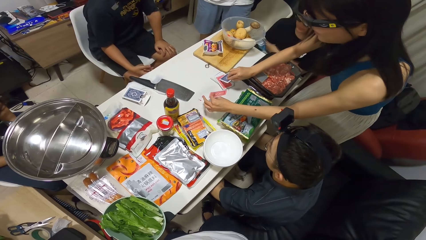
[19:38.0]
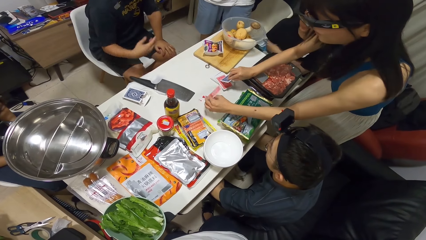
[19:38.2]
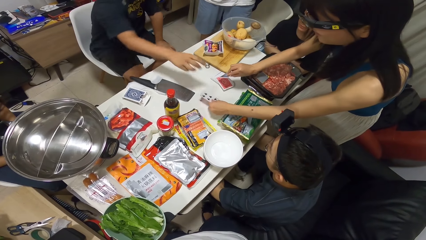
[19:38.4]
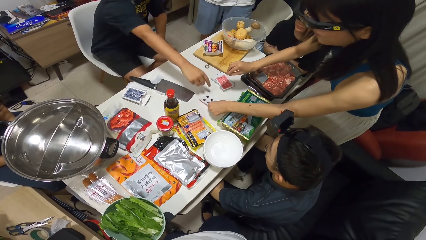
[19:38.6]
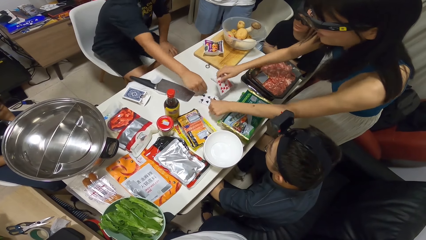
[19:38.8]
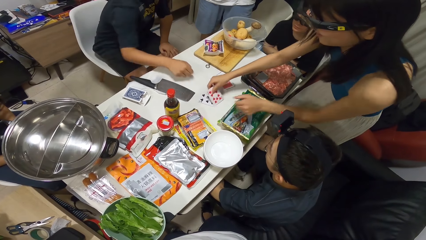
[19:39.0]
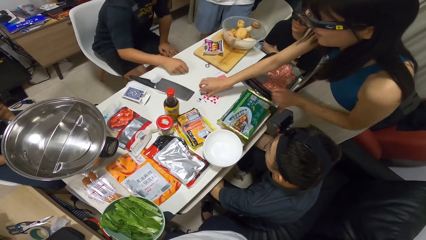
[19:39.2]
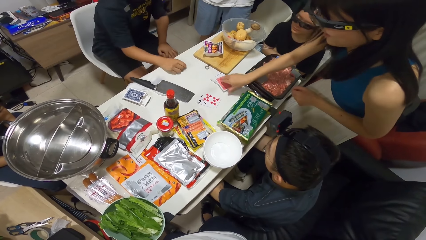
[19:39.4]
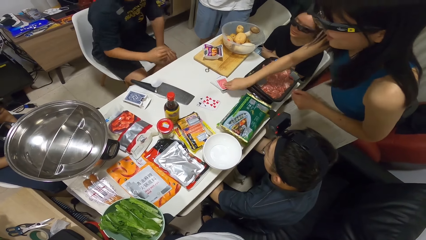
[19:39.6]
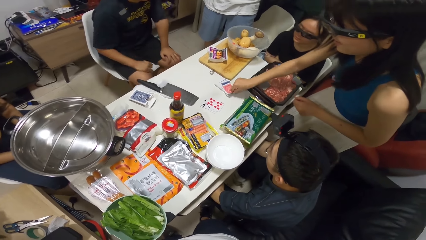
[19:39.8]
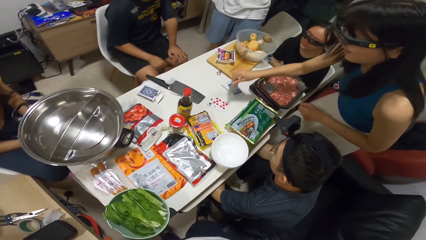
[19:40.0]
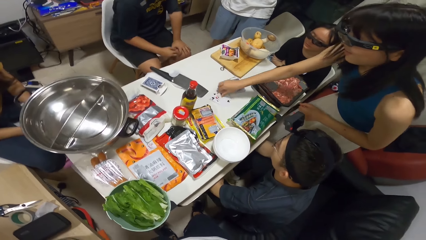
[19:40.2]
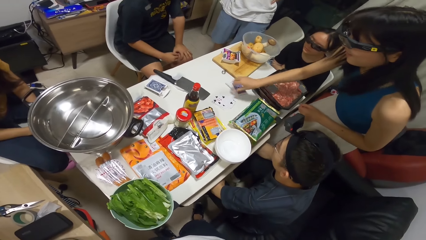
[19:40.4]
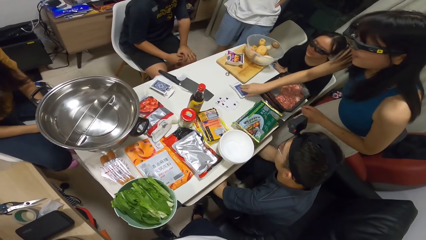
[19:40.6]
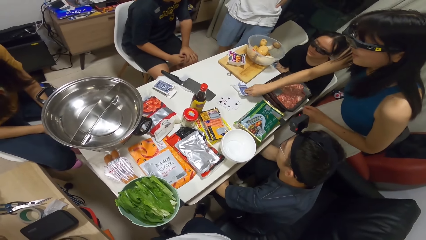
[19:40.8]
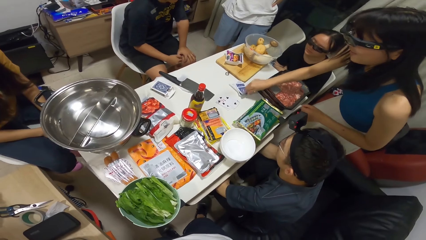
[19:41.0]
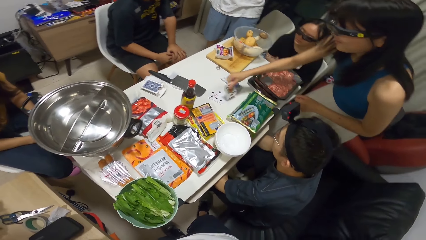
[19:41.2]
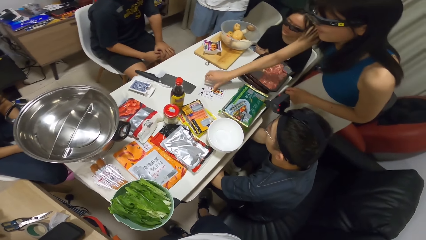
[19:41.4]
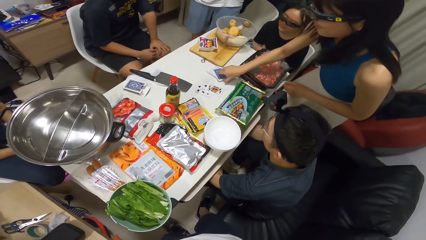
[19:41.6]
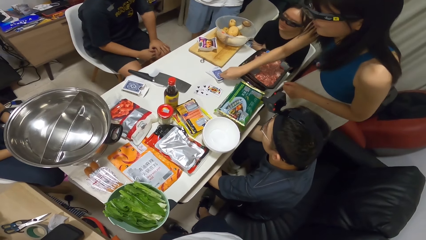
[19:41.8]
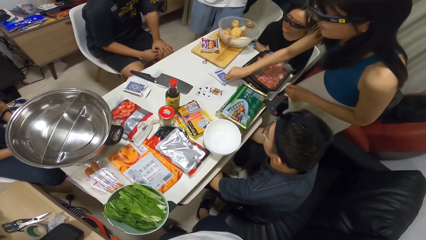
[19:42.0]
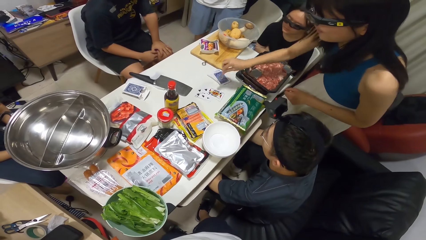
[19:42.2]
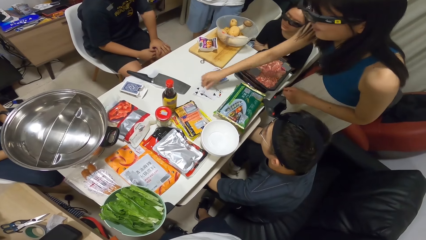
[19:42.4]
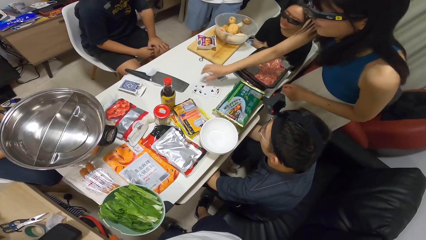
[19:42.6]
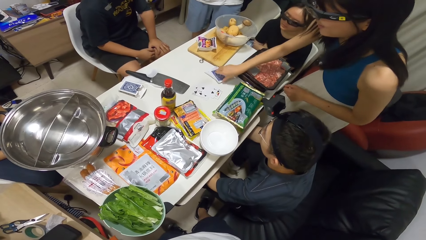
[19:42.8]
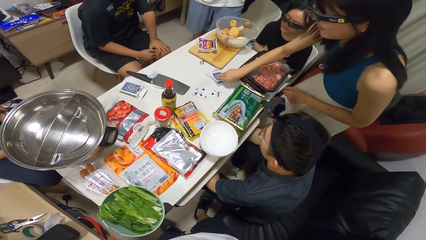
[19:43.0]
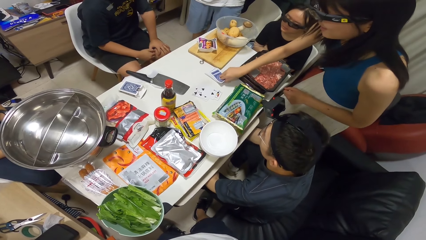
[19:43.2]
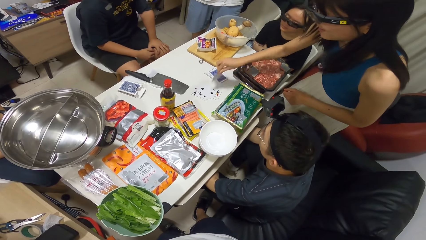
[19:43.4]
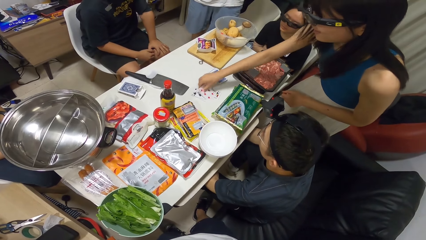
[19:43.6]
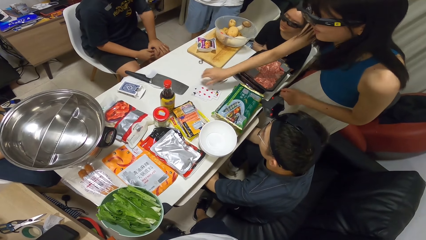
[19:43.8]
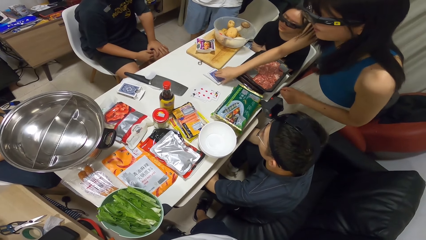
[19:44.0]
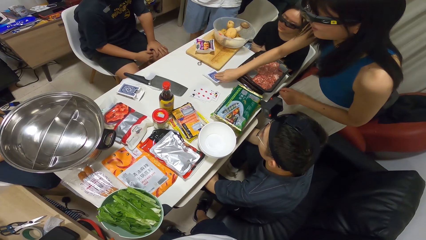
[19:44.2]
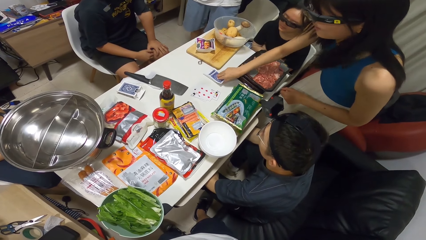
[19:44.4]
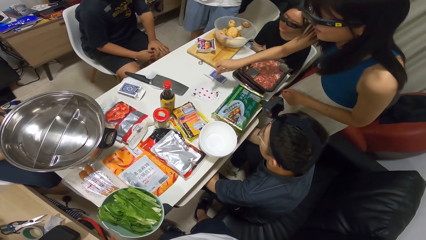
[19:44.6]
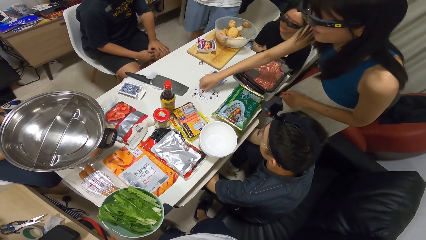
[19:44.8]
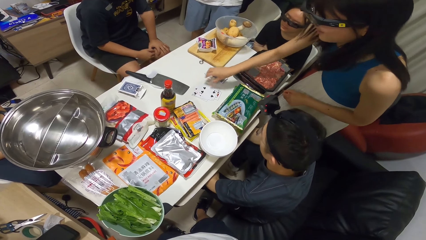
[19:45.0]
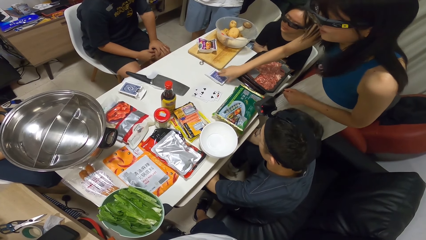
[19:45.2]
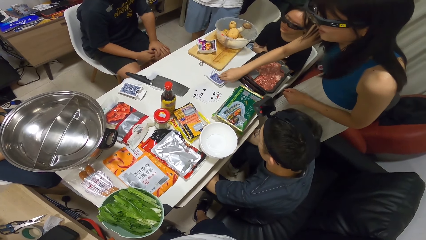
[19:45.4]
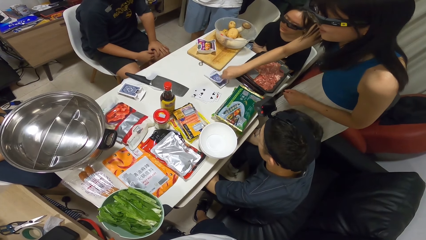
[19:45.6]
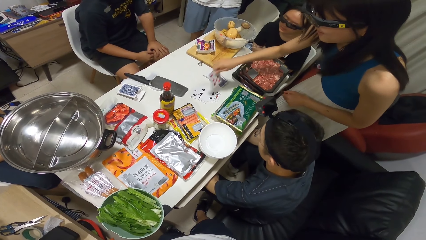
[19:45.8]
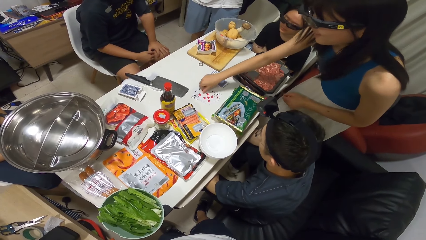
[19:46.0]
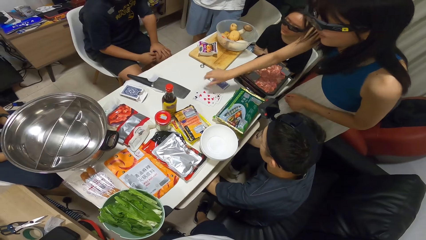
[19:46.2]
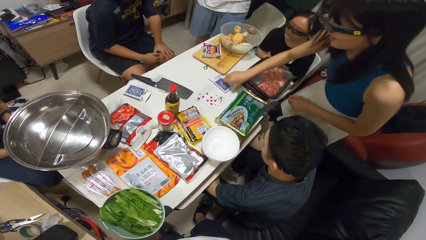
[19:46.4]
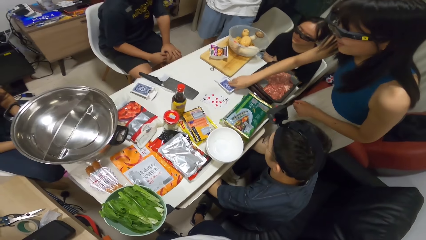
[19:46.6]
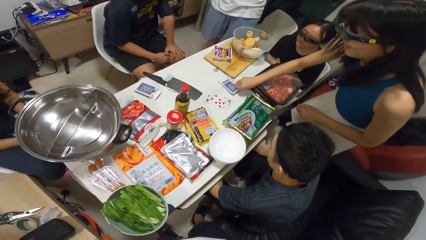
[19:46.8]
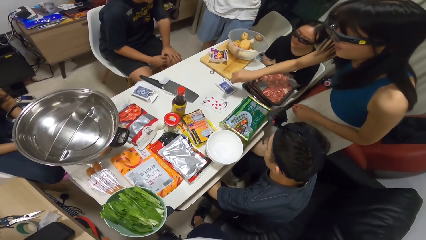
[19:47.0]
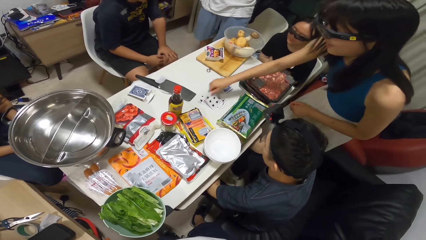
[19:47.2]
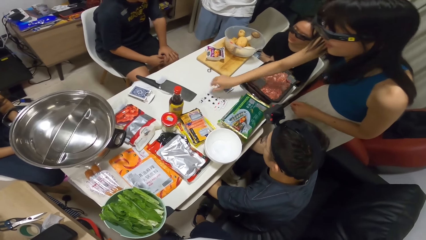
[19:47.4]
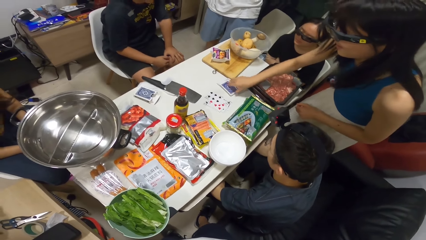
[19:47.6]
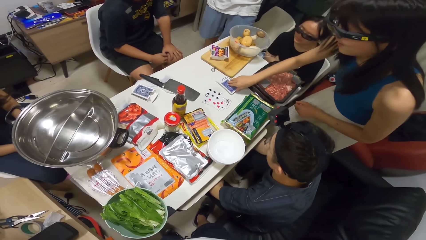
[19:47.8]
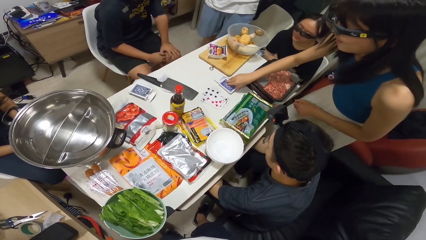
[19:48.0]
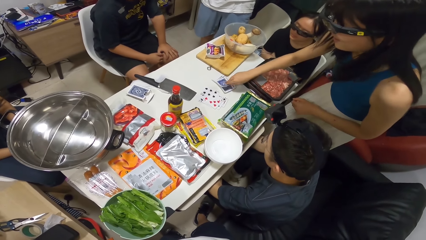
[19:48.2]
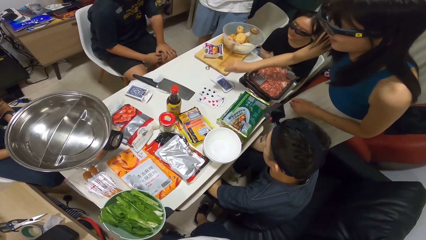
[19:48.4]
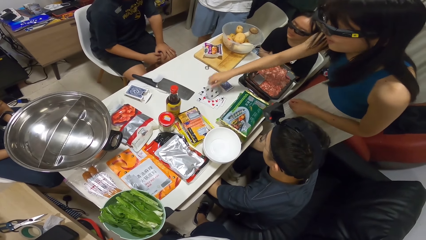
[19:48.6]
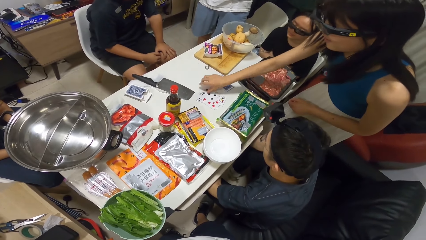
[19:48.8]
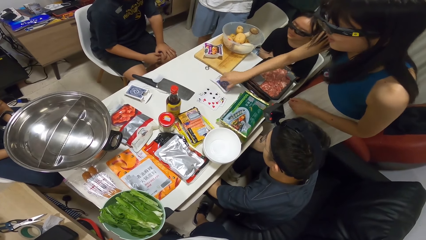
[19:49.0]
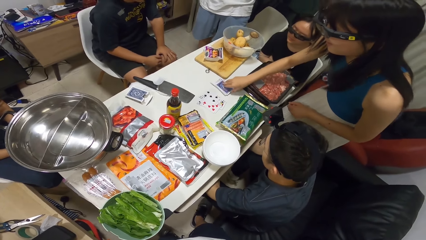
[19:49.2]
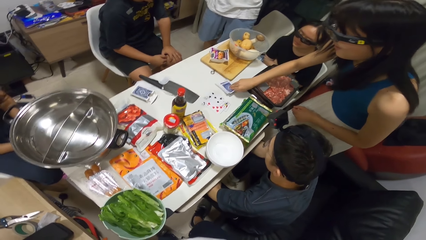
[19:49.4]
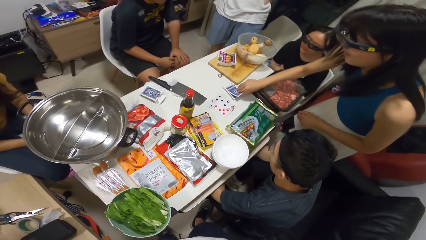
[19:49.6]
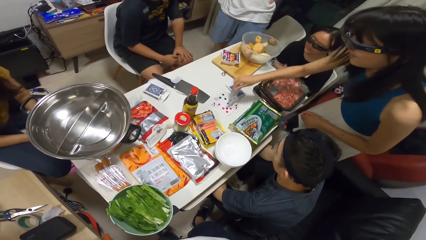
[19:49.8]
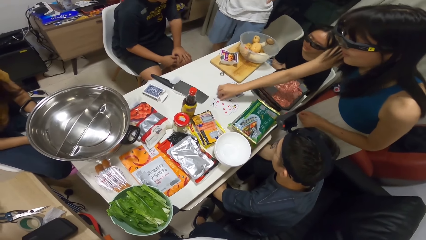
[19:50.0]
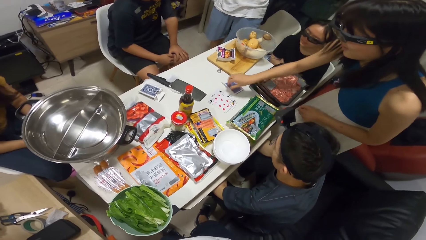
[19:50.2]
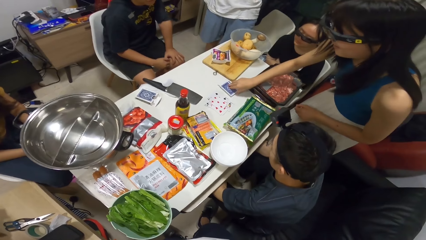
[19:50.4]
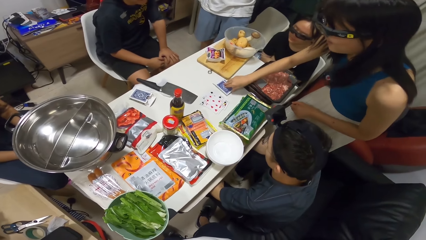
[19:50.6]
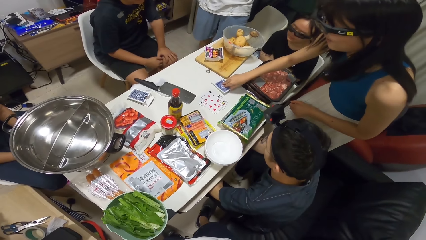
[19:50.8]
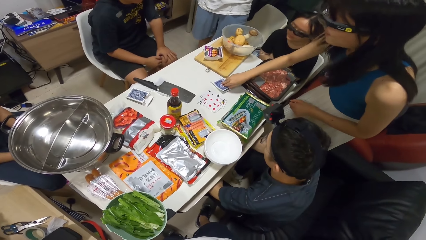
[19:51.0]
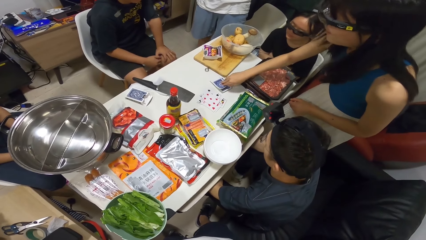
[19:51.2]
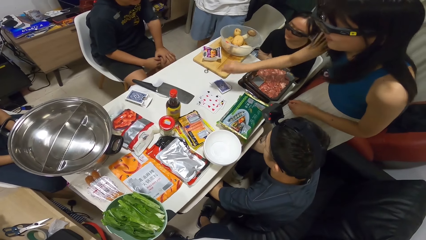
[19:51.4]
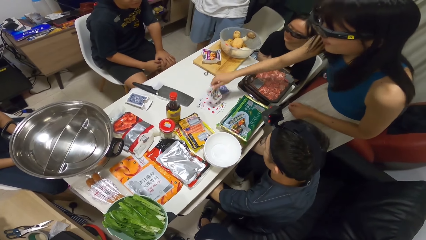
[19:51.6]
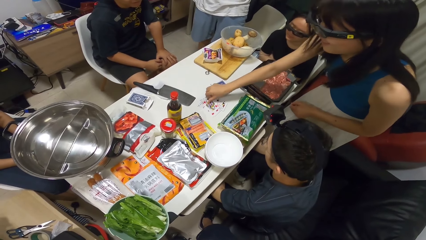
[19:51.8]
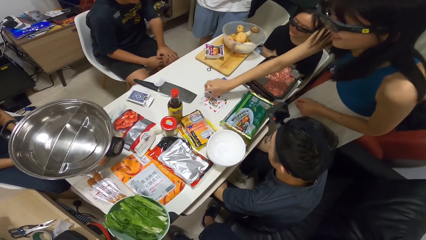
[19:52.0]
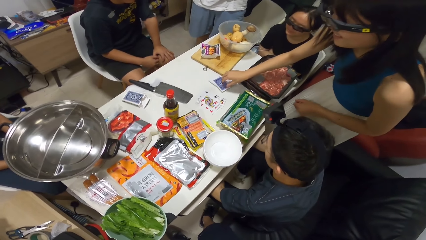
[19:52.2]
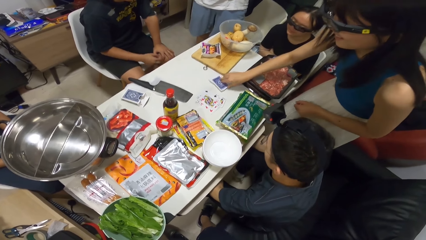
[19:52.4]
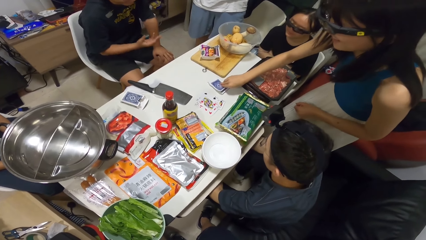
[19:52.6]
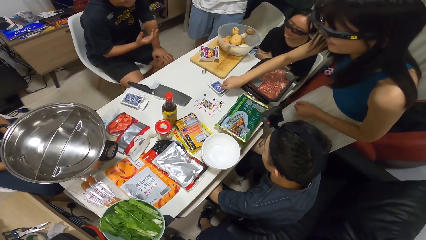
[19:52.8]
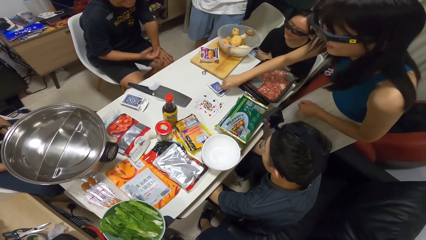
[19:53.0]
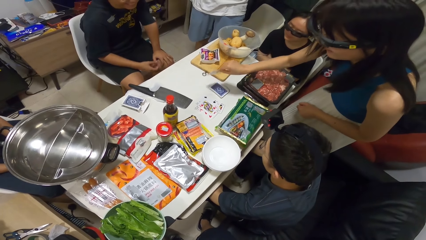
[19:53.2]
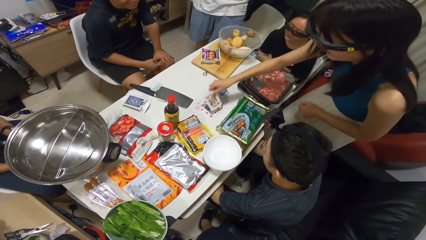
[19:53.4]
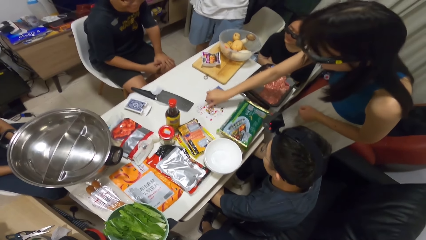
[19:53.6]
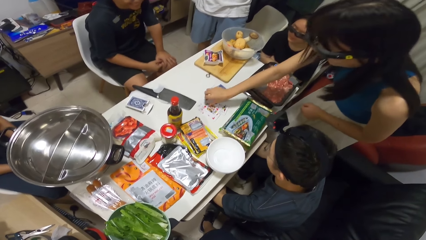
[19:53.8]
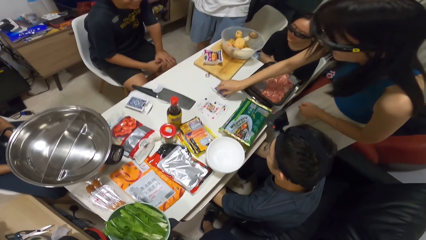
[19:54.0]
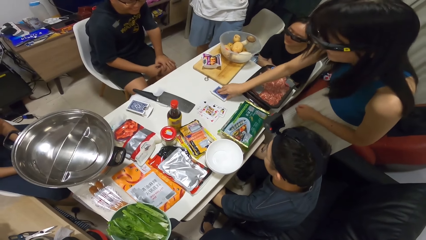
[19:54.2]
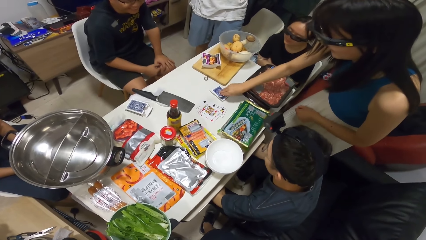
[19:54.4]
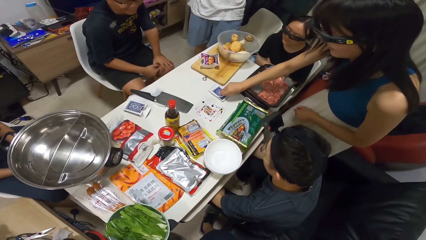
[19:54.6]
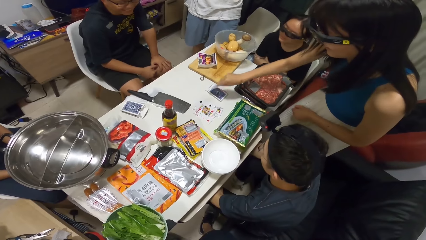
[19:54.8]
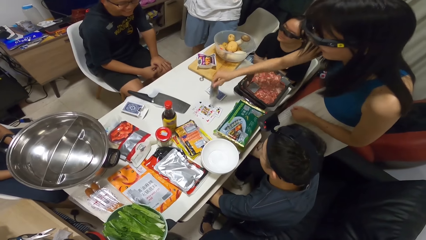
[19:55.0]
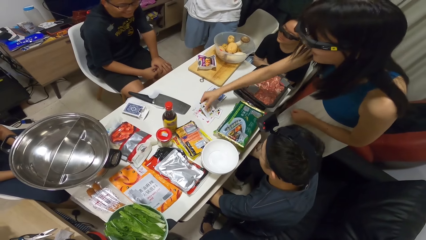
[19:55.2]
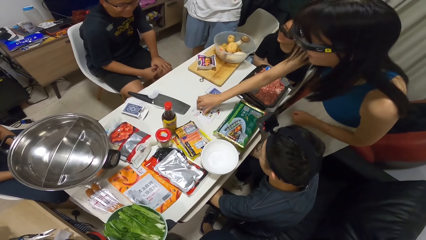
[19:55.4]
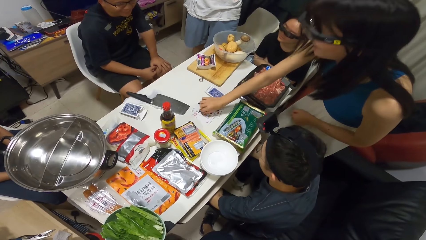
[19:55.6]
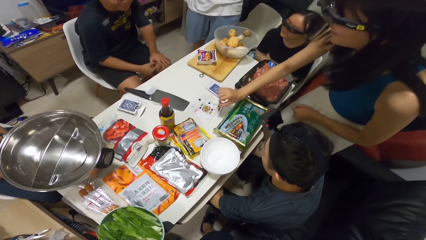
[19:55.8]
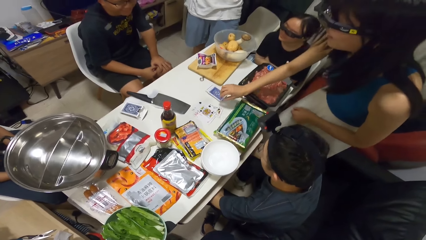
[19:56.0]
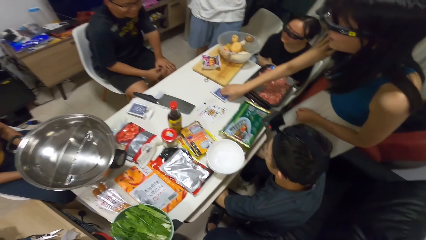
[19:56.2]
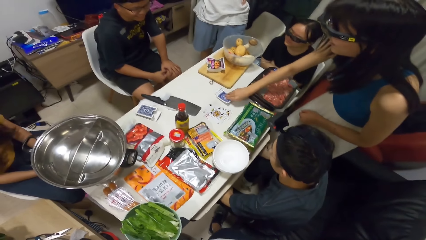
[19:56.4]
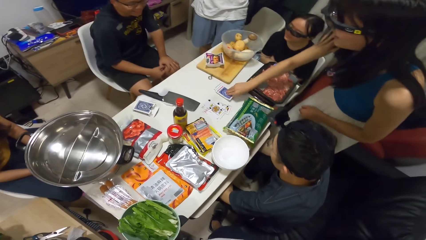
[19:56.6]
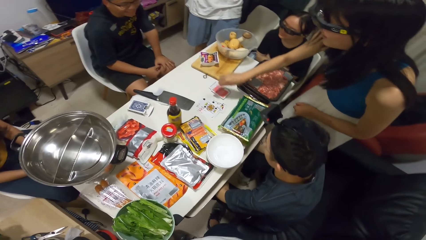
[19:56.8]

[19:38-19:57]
A woman flips another card from the deck on the table. A man stretches his hand. The woman picks up the card. The woman flips another card from the deck on the table. She flips another card repeatedly.
